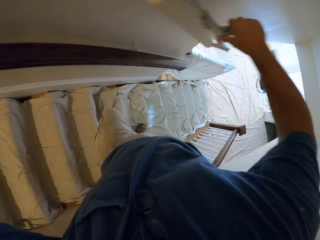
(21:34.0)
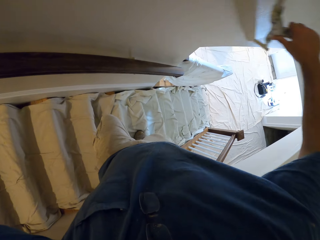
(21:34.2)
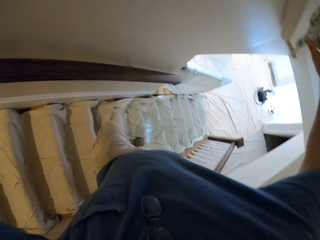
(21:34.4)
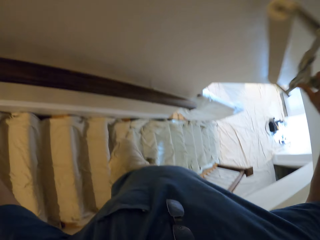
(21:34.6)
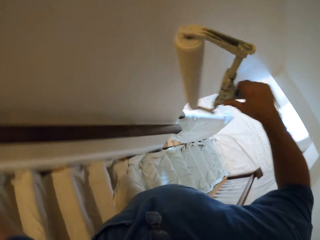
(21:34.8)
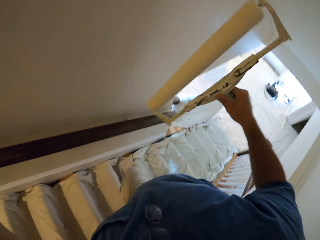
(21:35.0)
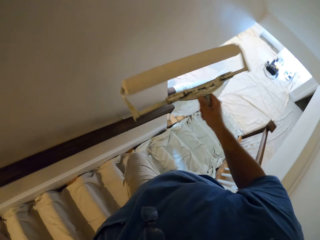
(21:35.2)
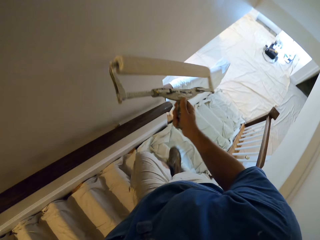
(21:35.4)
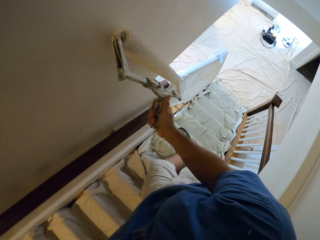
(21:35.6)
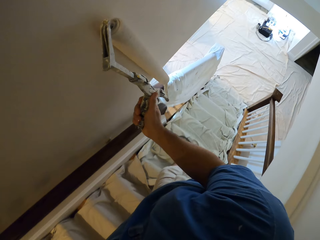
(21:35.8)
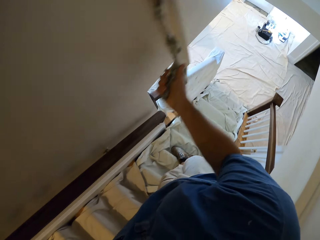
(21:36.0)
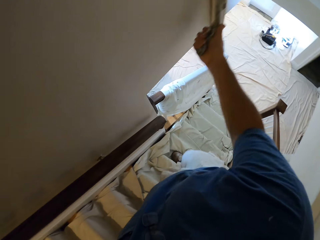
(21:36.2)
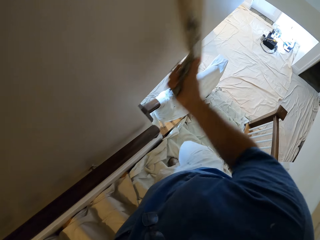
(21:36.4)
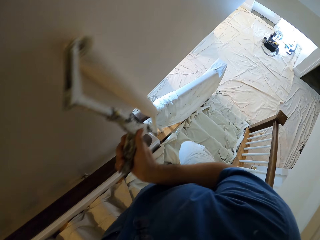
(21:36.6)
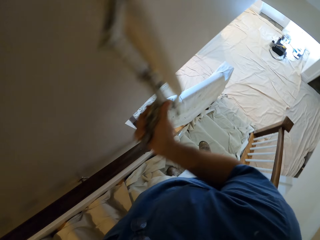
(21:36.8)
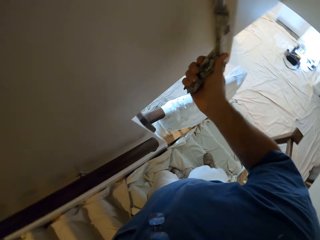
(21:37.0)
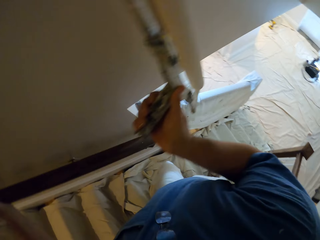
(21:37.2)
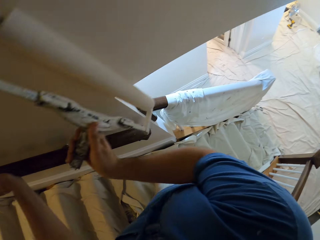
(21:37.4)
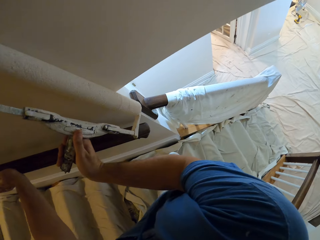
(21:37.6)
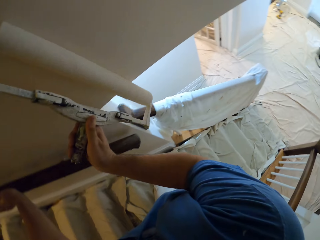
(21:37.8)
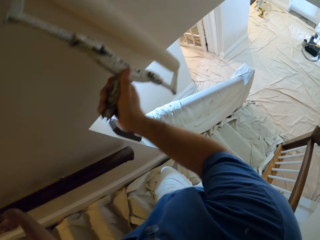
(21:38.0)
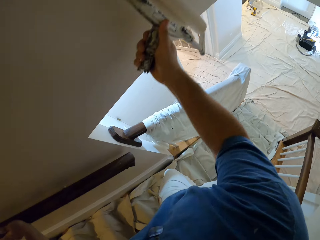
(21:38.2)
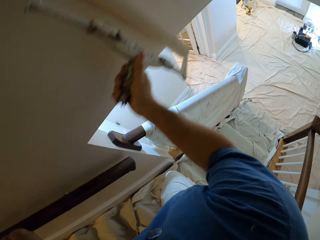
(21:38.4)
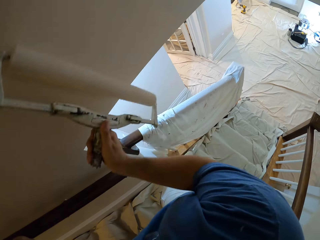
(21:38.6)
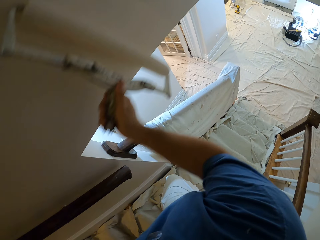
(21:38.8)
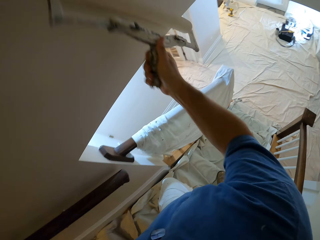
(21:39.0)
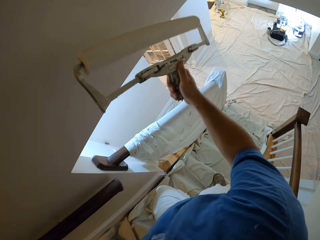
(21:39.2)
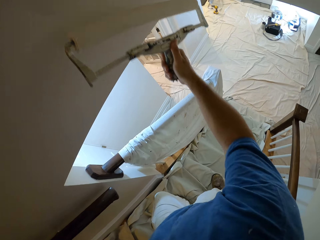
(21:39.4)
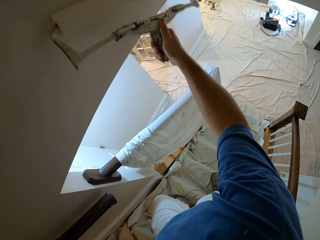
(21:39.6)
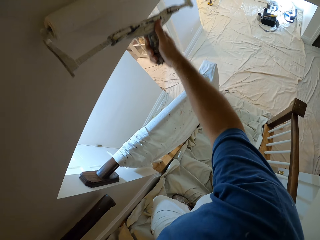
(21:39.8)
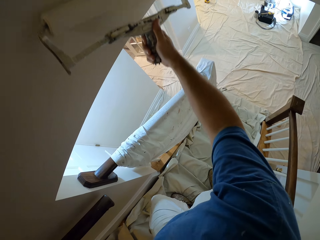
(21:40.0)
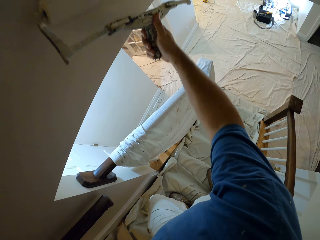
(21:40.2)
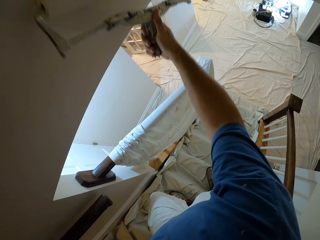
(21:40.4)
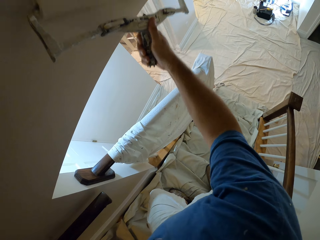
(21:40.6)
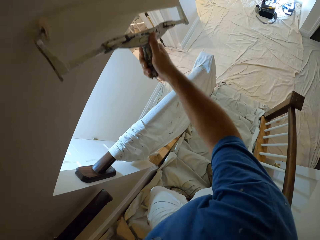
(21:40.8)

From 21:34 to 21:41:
The camera wearer takes two steps down the stairs.

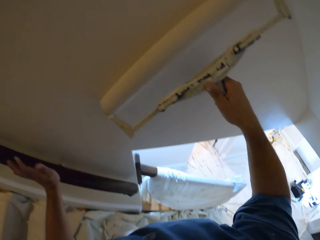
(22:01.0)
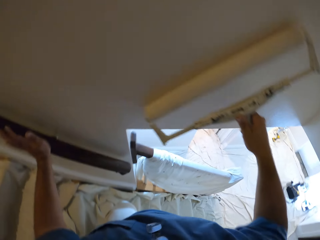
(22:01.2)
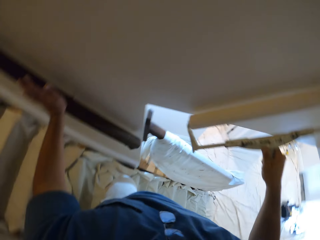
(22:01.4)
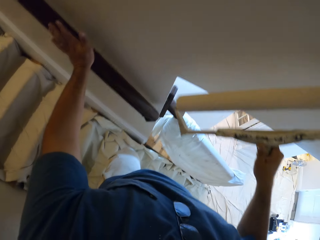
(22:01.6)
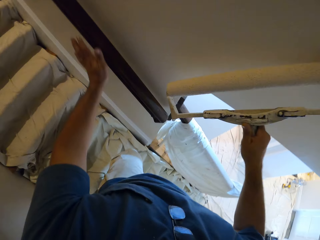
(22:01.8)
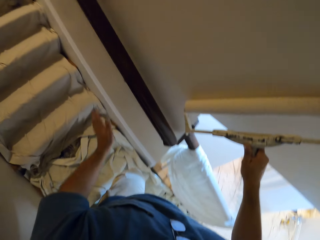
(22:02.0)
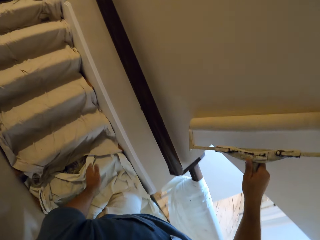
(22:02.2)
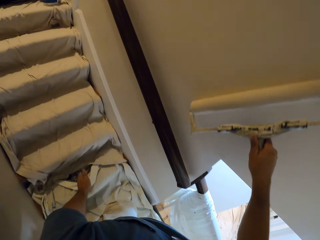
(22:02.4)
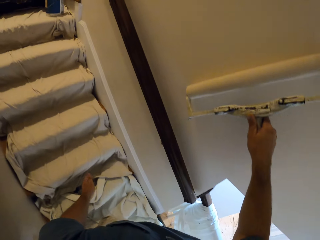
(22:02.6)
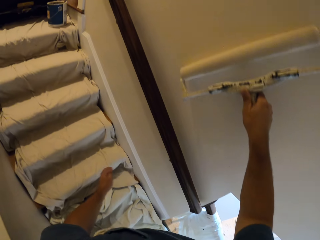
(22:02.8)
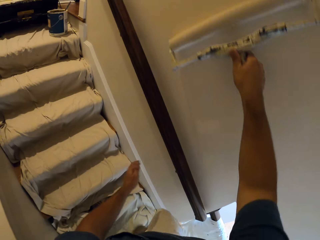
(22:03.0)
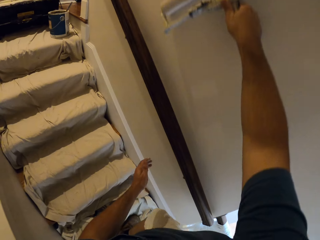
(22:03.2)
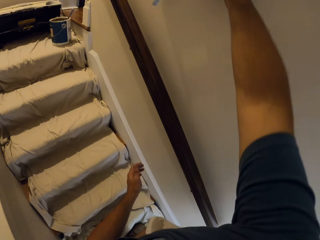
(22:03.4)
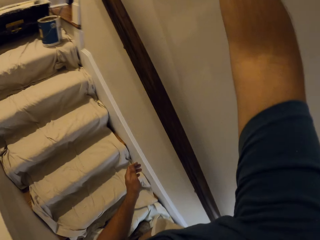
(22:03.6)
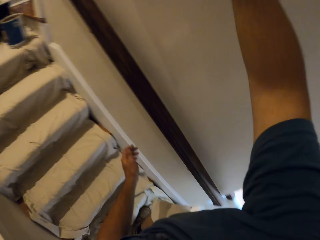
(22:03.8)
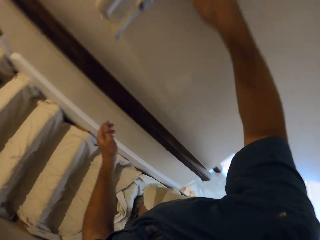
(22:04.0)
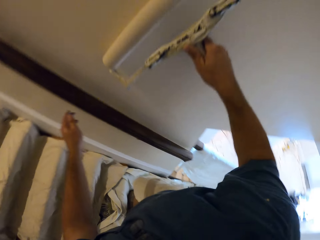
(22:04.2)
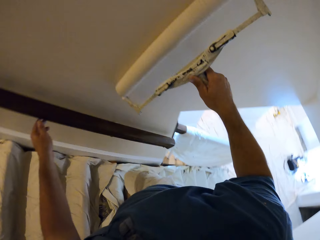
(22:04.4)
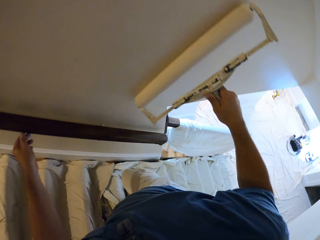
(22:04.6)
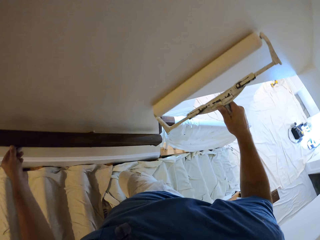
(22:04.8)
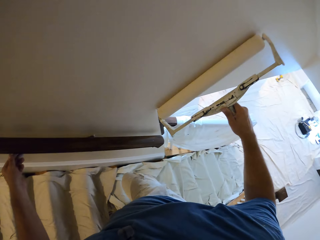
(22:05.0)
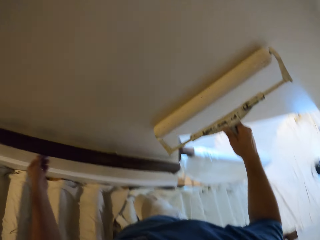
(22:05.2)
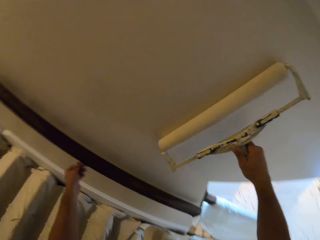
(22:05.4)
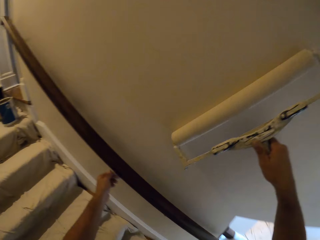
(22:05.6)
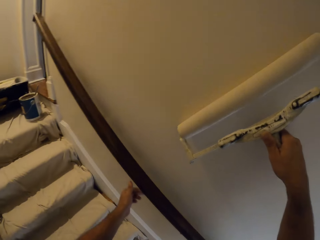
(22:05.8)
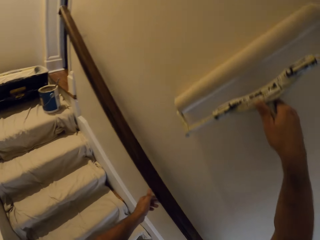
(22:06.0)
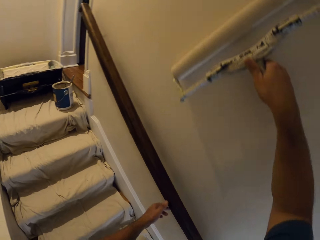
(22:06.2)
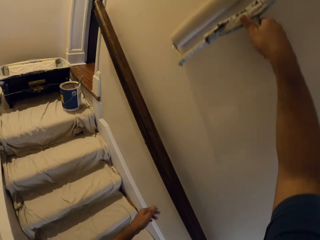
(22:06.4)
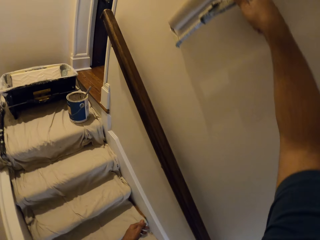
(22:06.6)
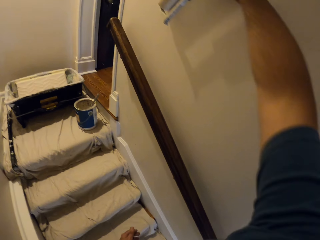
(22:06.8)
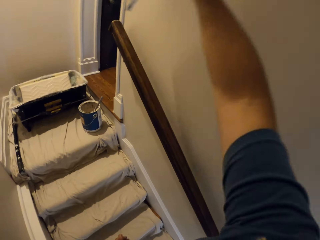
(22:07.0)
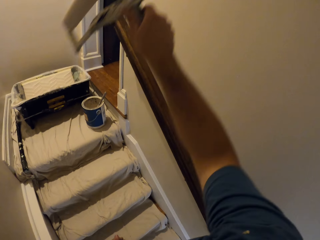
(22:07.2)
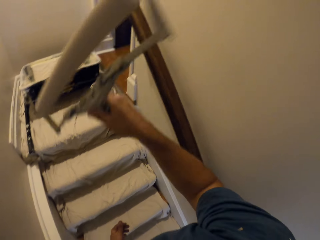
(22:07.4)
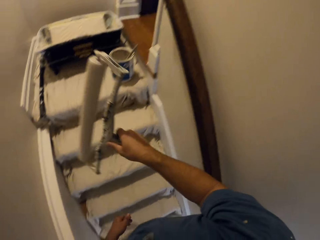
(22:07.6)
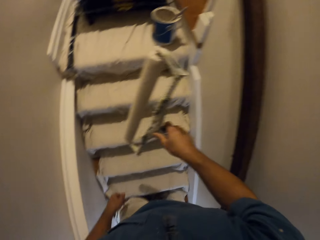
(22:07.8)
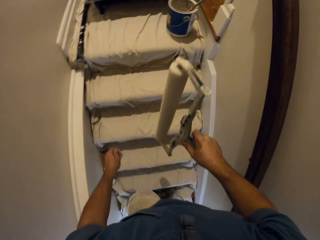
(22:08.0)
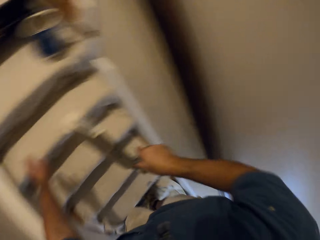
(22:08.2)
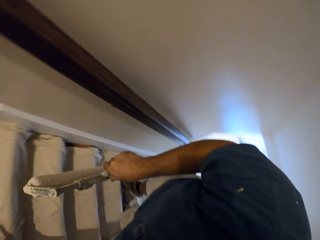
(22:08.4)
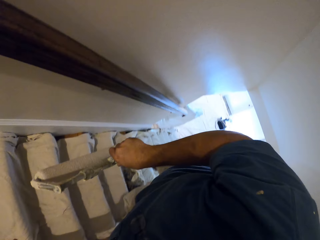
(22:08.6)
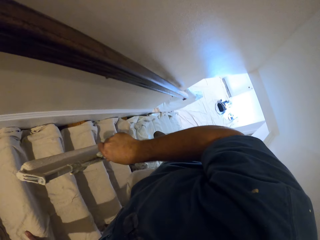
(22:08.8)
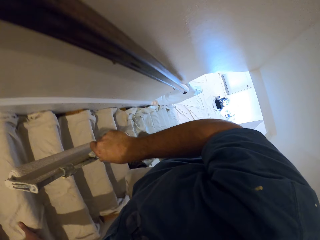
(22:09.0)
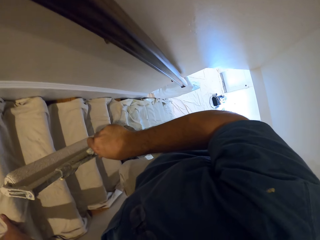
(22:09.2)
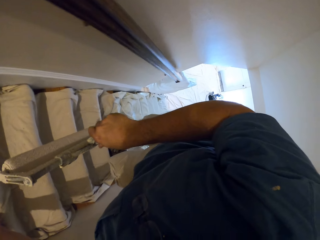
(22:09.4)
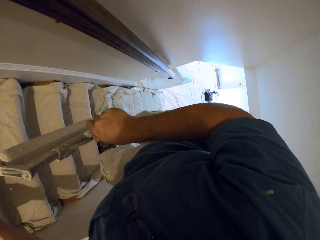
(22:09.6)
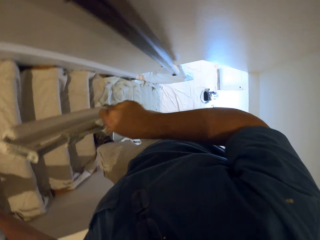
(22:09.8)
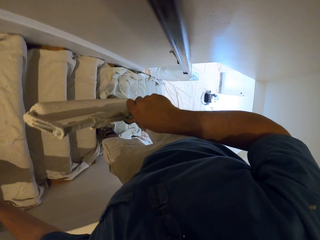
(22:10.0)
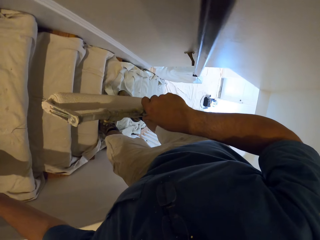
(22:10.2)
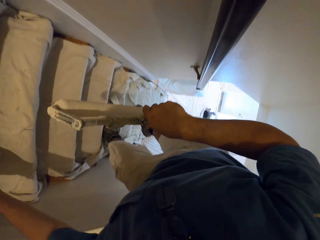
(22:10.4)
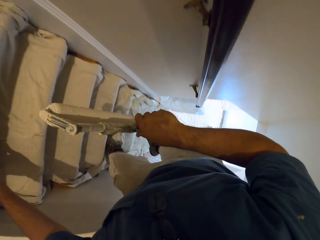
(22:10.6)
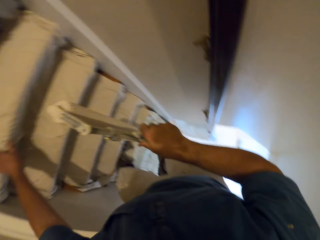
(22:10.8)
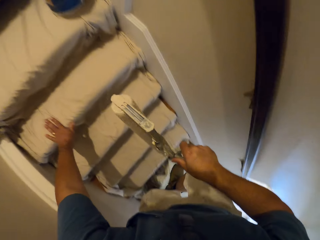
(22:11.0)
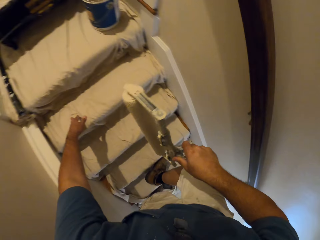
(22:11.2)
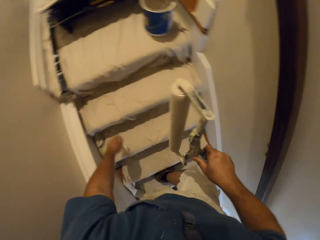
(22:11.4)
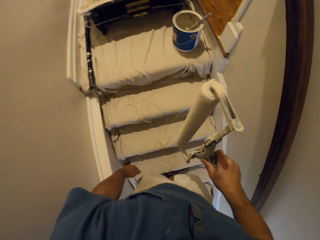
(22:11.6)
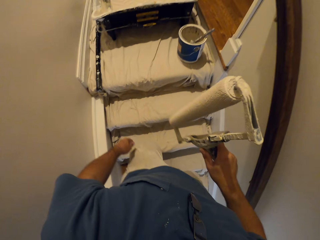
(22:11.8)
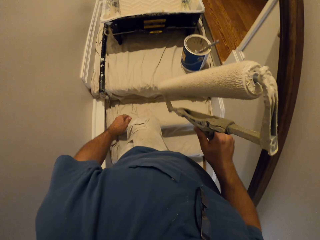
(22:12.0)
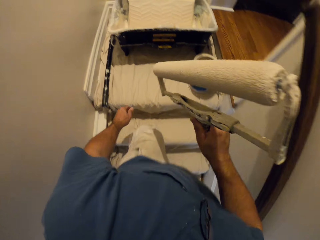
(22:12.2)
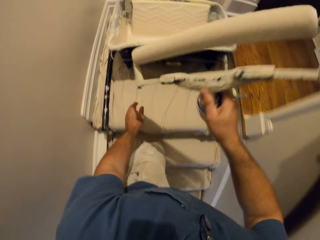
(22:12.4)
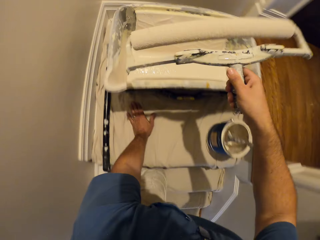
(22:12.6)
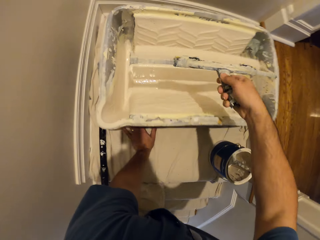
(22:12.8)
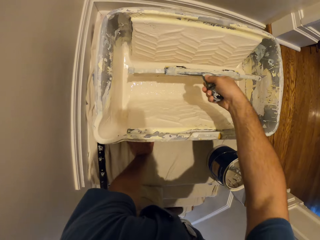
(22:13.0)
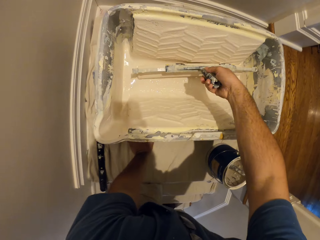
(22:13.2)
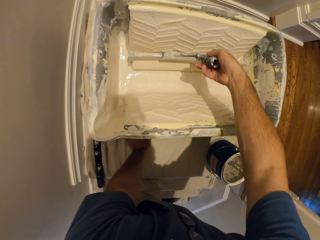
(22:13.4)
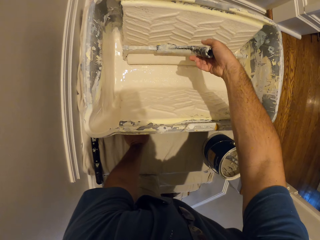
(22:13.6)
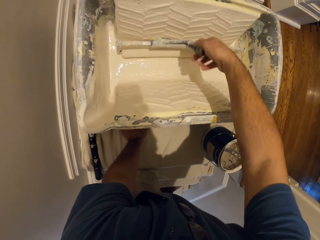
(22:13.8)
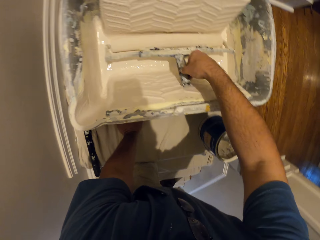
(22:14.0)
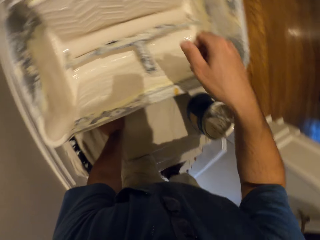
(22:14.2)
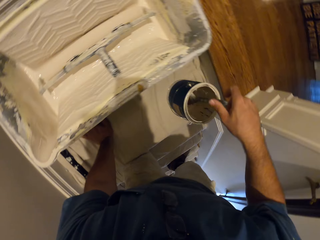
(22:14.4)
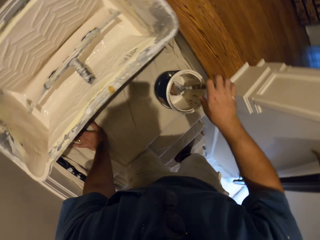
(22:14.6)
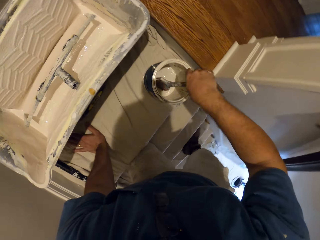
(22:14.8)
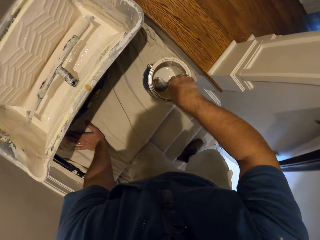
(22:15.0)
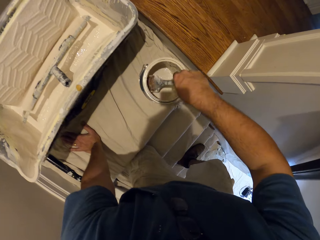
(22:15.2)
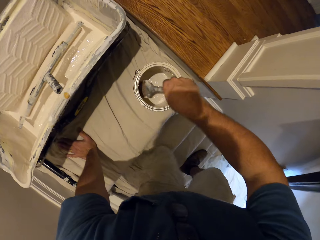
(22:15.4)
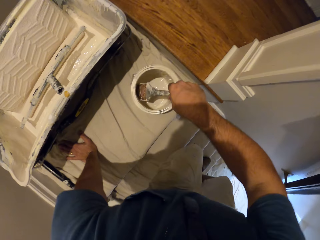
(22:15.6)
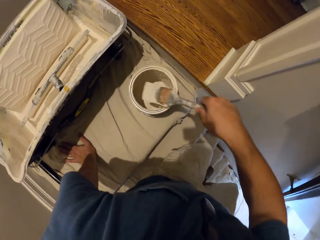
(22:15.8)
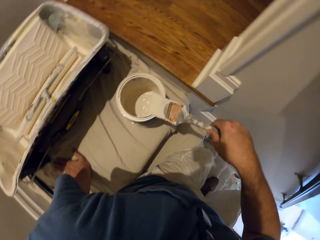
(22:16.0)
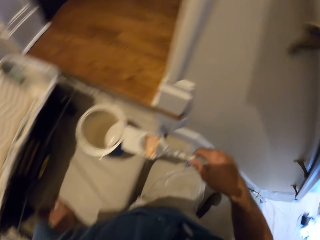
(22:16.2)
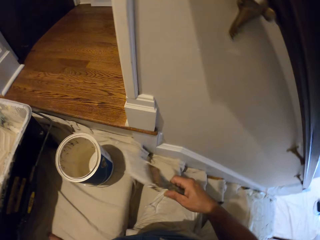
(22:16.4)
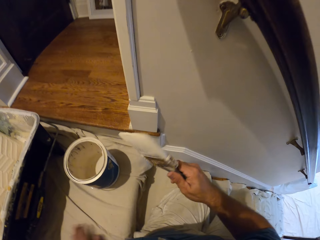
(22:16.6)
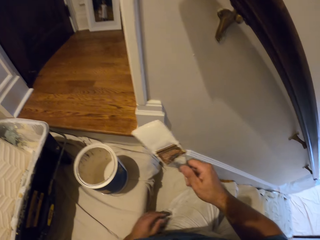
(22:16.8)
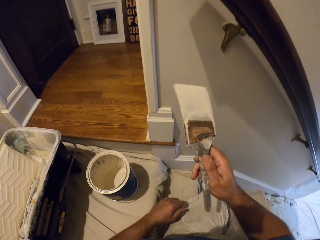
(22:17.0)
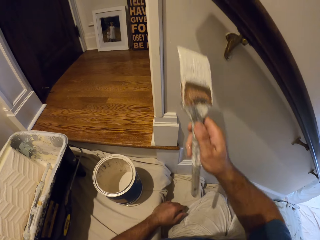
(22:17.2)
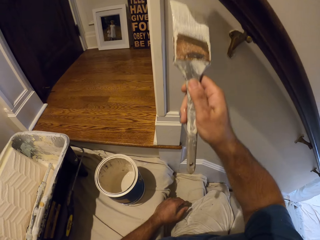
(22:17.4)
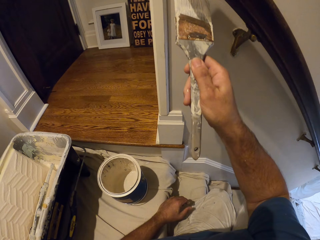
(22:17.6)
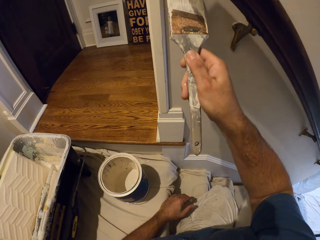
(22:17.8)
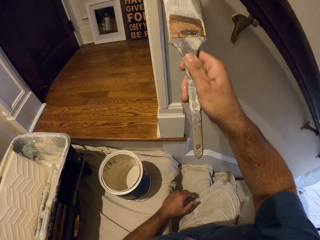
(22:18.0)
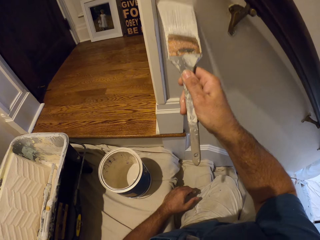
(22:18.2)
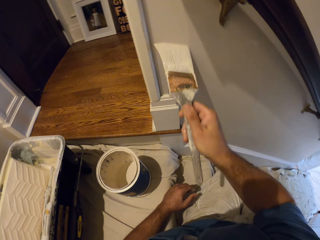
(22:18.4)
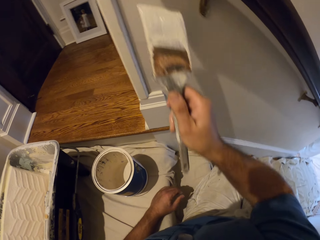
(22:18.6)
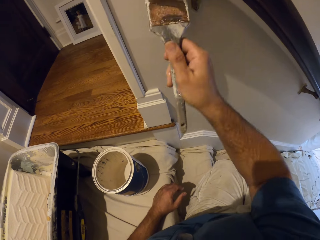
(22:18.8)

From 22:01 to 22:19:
The camera wearer takes a step up the stairs. He stops painting the wall. He walks up the stairs. He stops walking. He drops the paint roller into the paint bucket or container. He touches a material on the floor with his left hand. He reaches for the paint brush in a container of paint and takes out the paint brush from the container of paint. He paints the wall with the paint brush.
